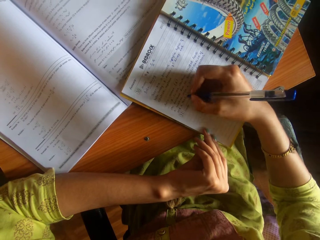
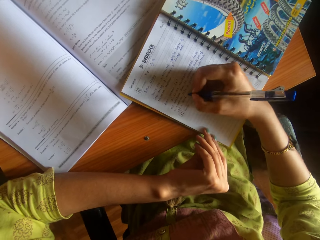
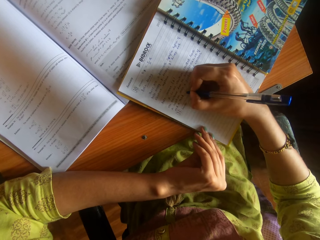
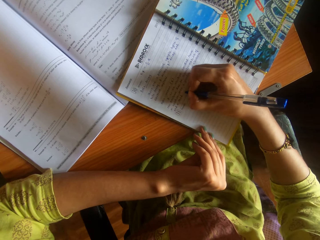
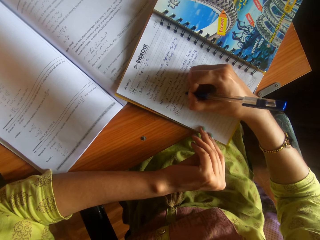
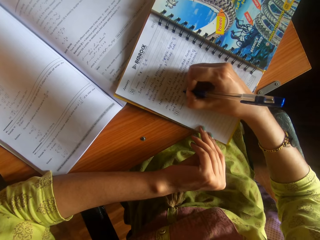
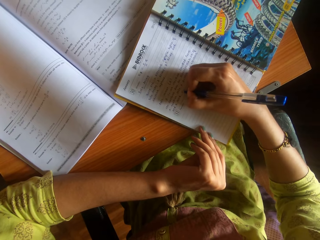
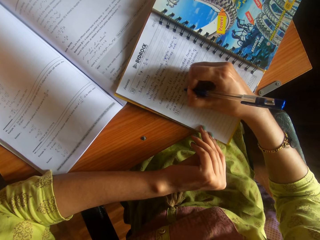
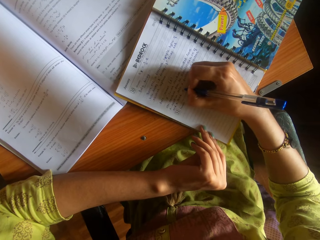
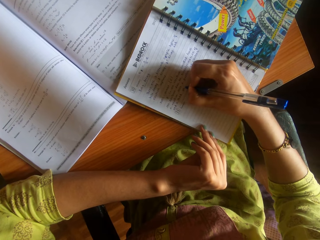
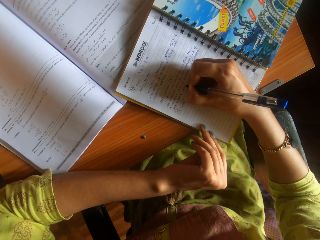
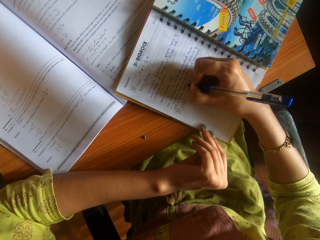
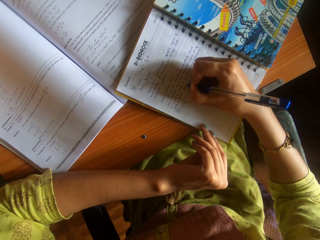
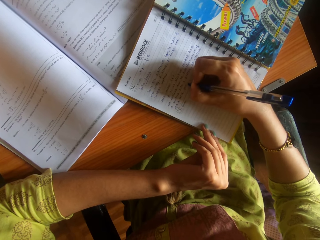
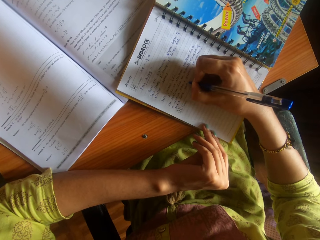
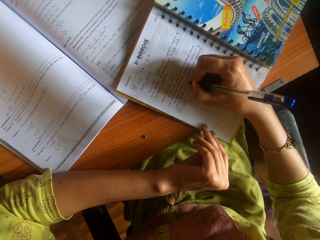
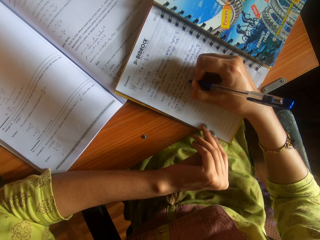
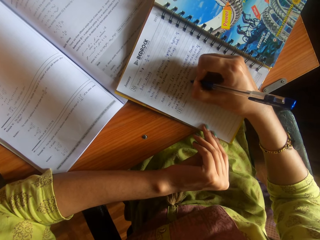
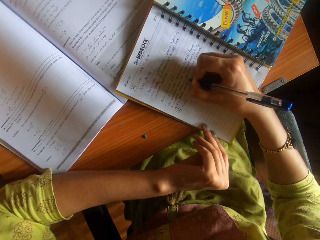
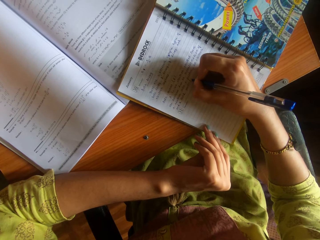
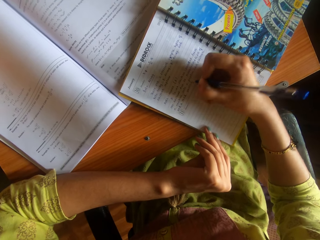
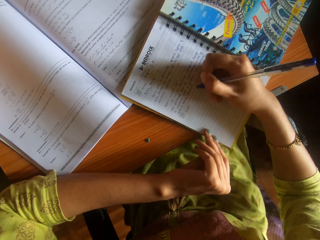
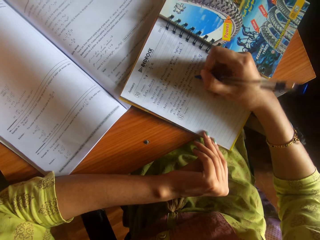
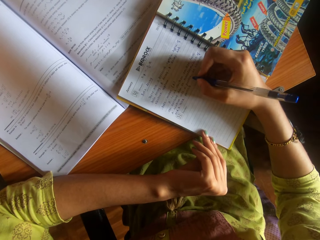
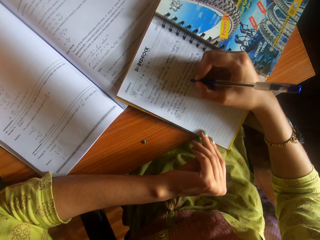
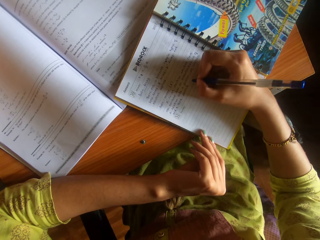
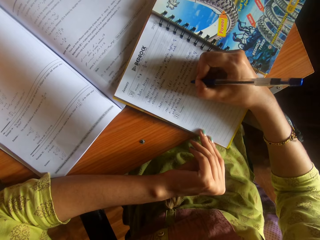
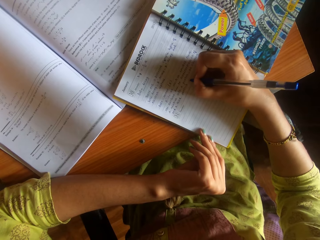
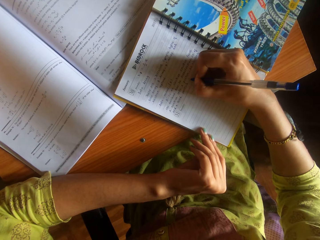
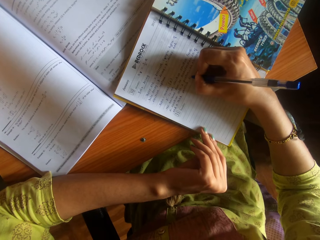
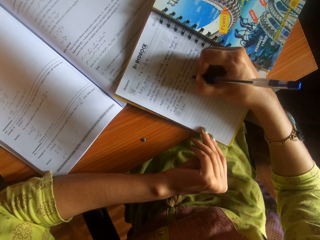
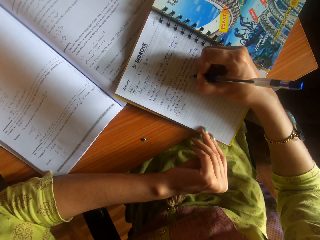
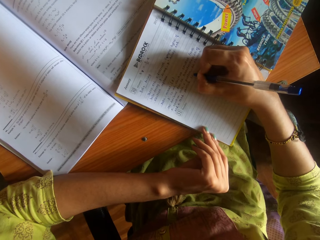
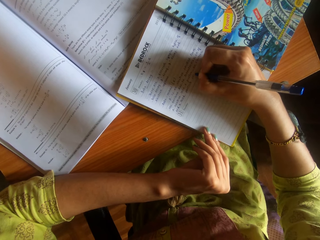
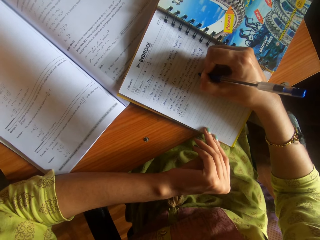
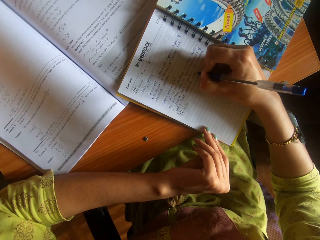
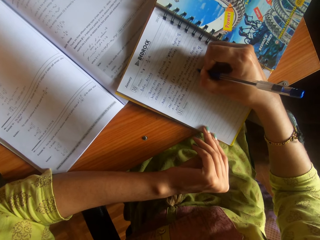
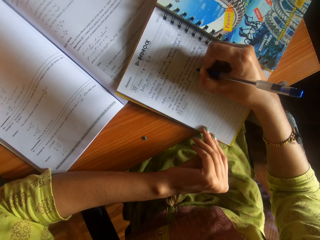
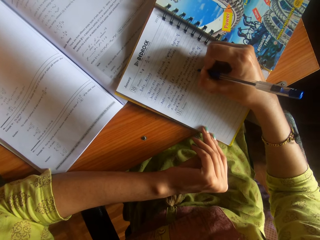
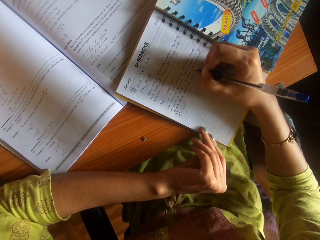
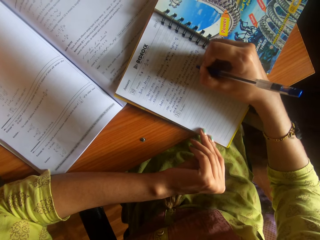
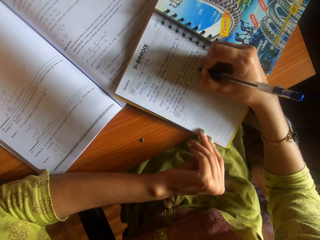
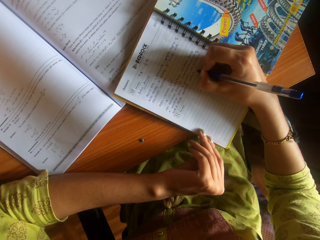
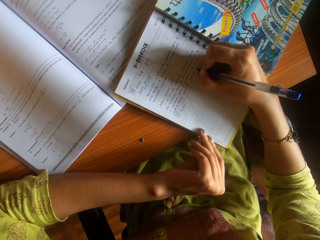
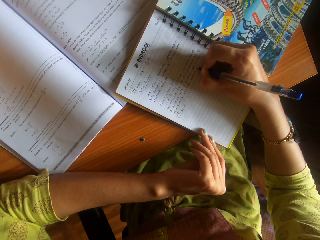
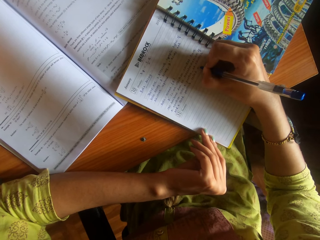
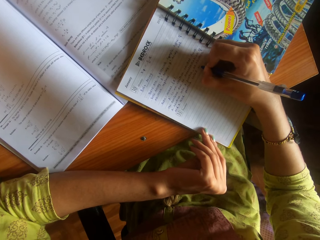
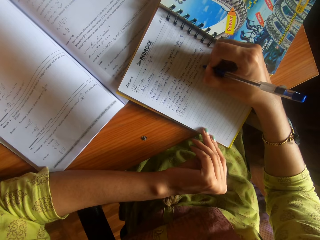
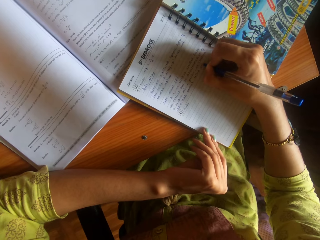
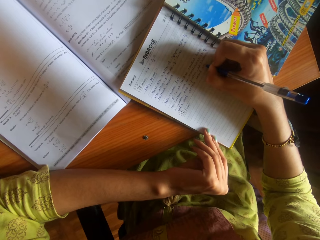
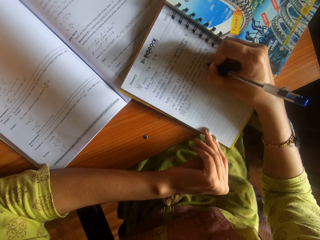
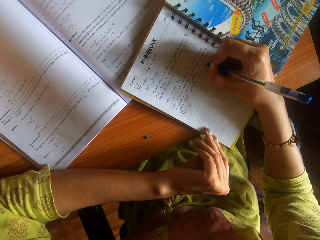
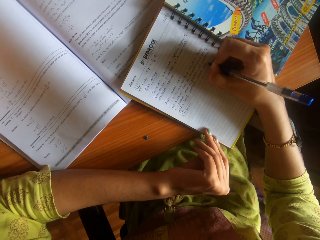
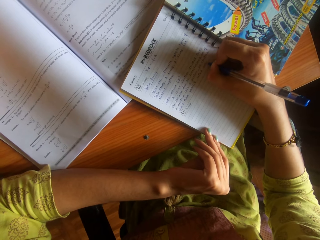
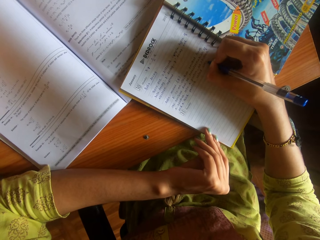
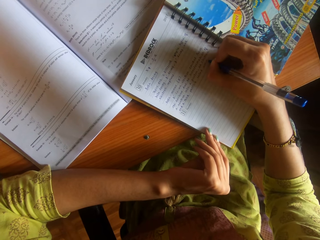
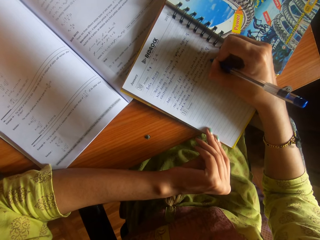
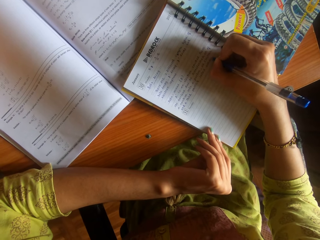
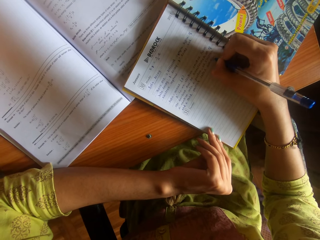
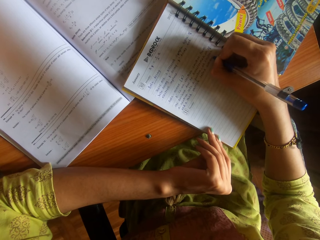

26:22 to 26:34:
The camera wearer writes.

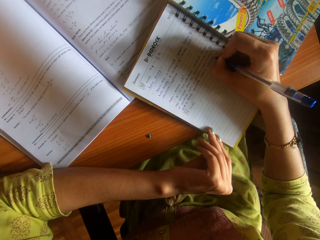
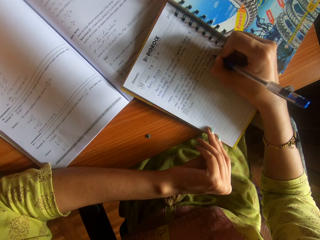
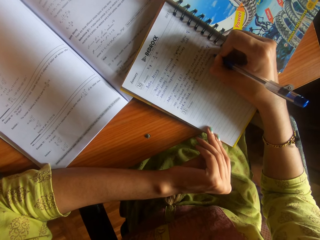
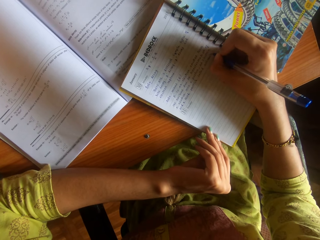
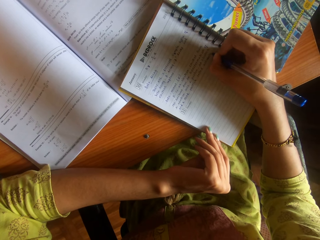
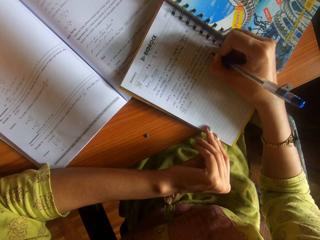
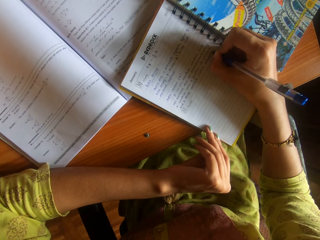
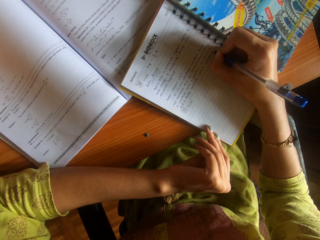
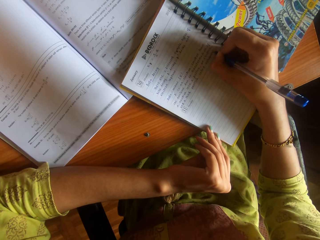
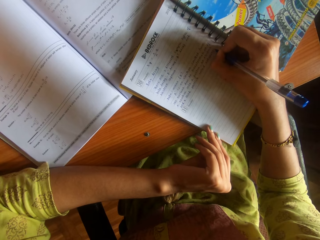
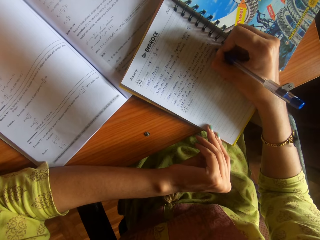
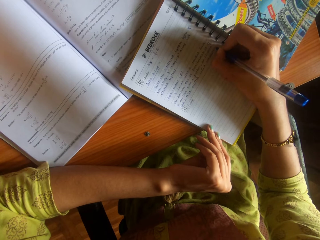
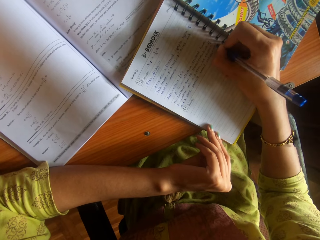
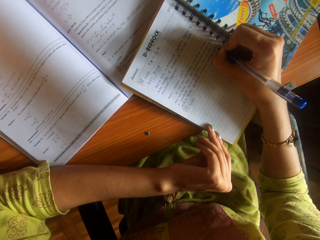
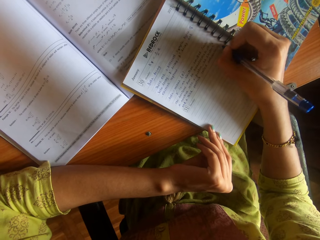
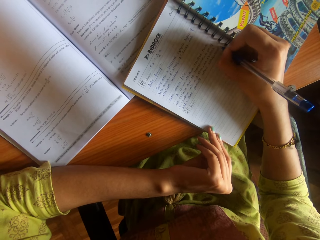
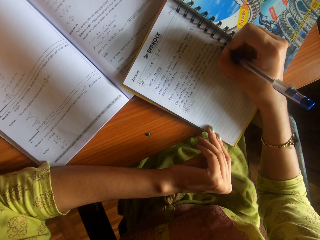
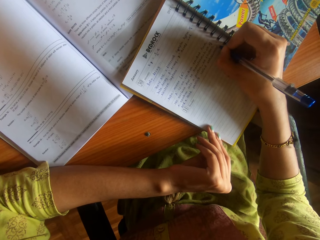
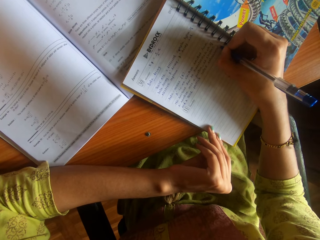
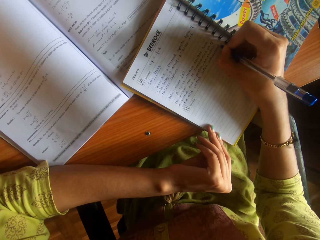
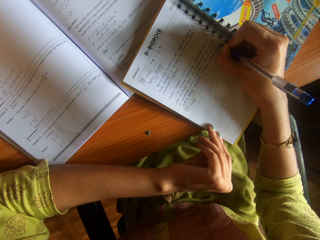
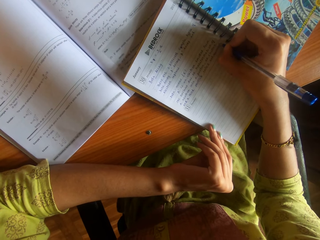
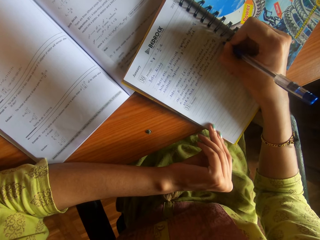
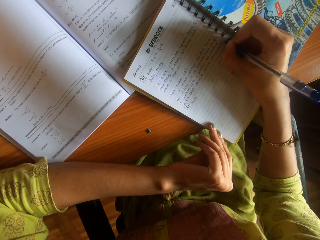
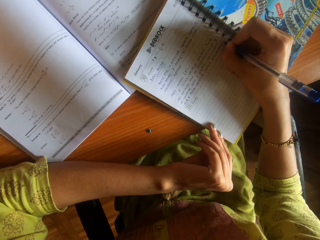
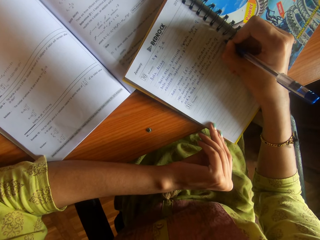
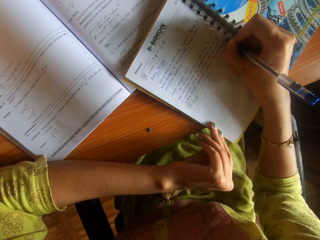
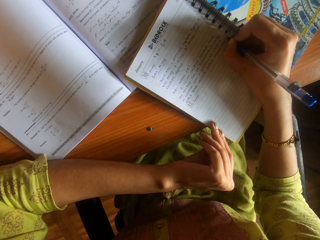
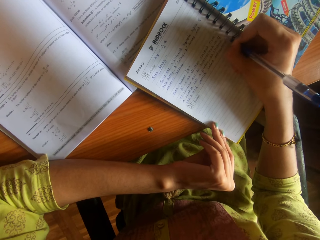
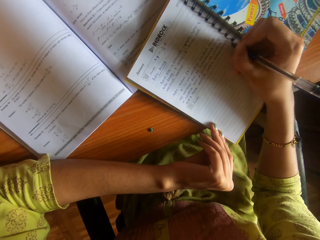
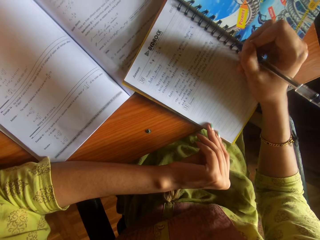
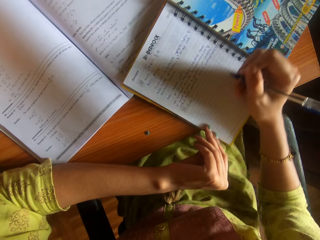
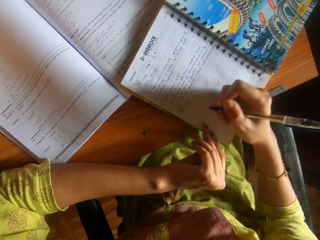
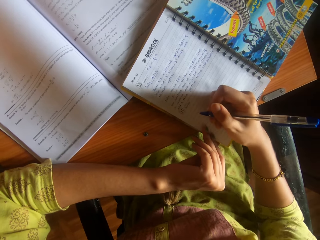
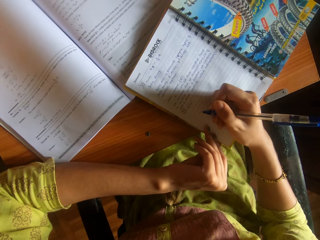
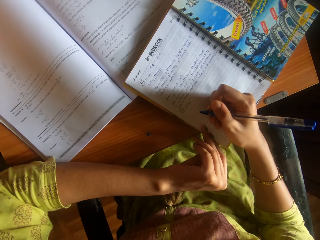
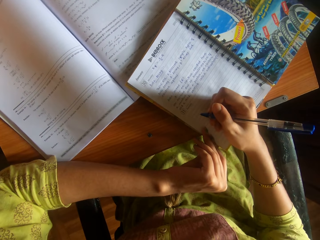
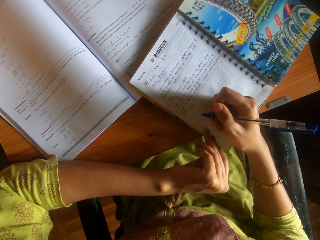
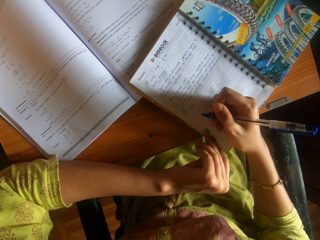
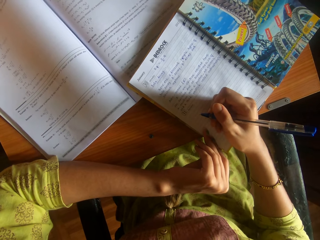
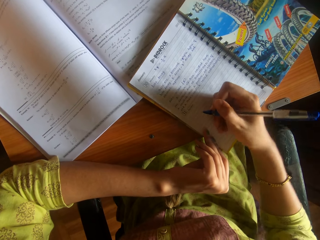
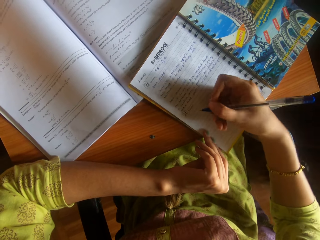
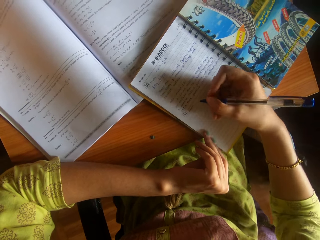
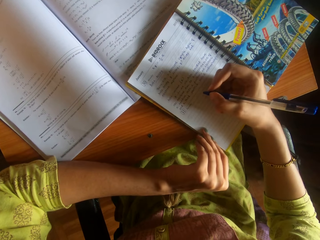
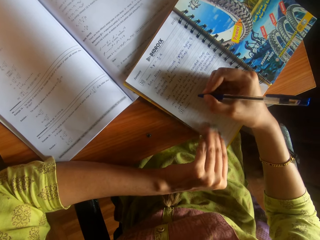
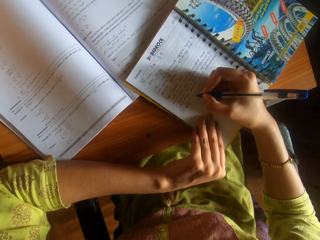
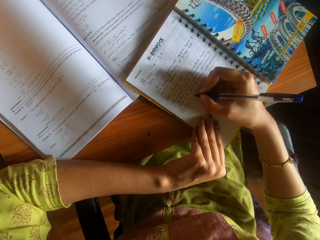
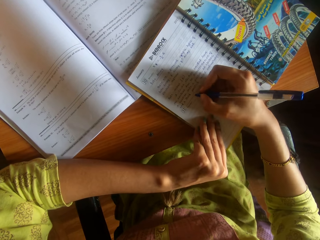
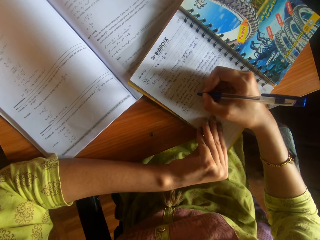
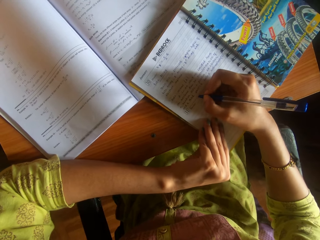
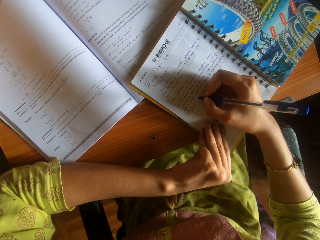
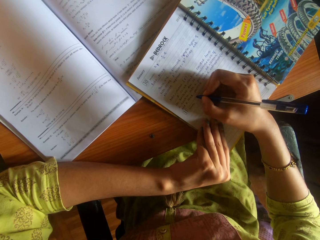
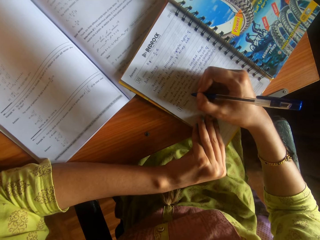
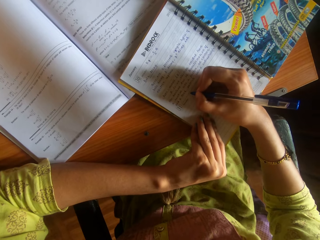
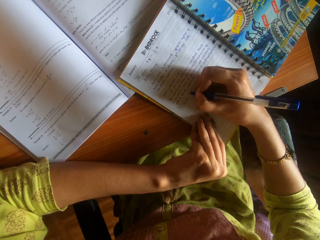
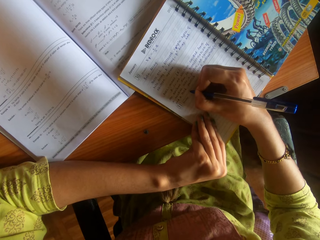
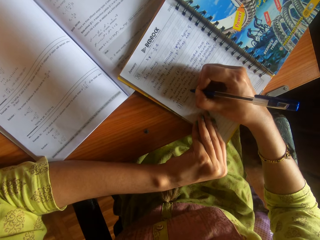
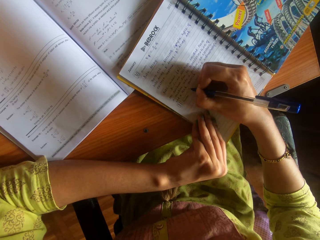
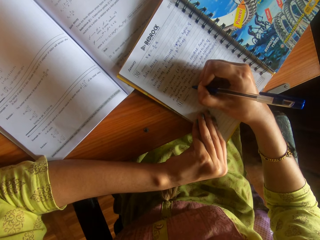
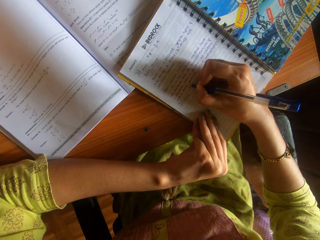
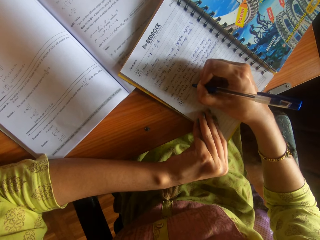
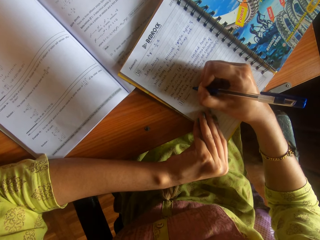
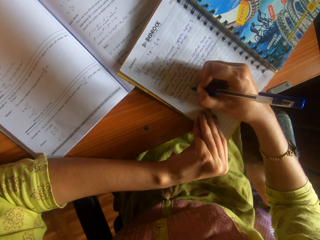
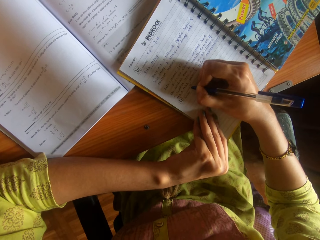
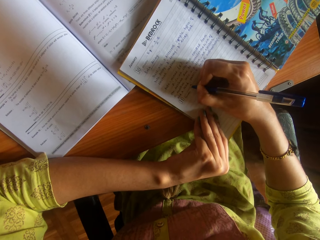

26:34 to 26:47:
The camera wearer holds a pen. She writes on the book on the table with the pen in her right hand.
